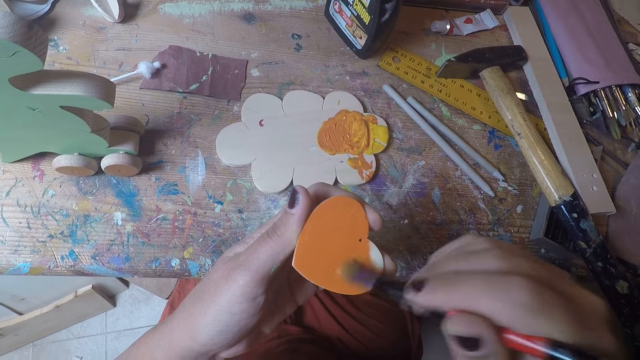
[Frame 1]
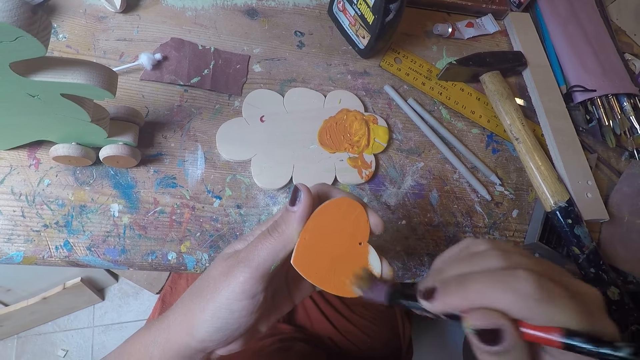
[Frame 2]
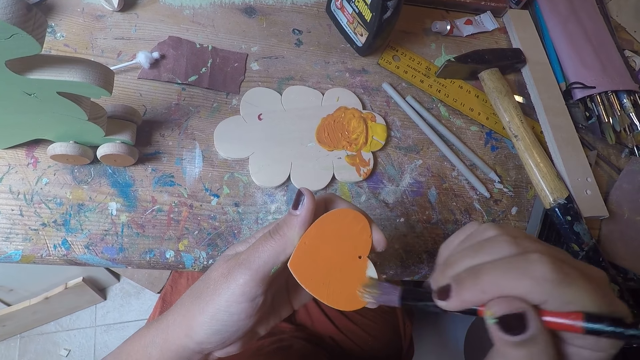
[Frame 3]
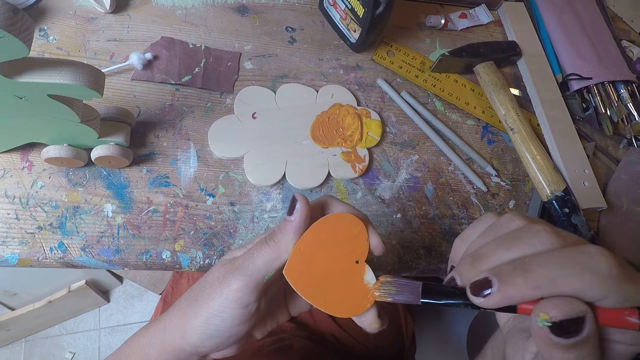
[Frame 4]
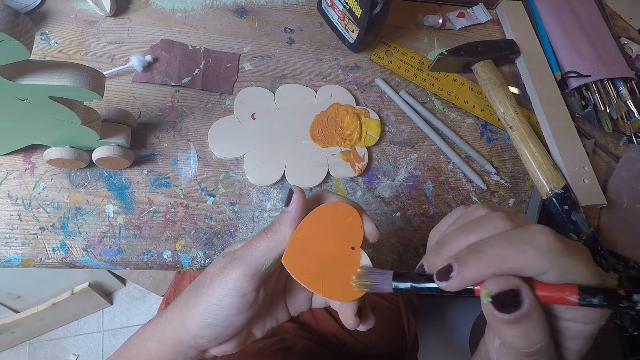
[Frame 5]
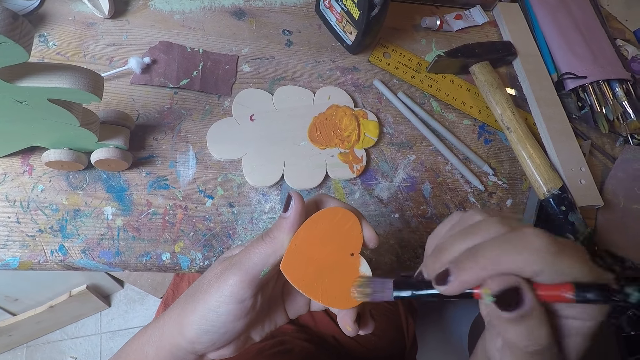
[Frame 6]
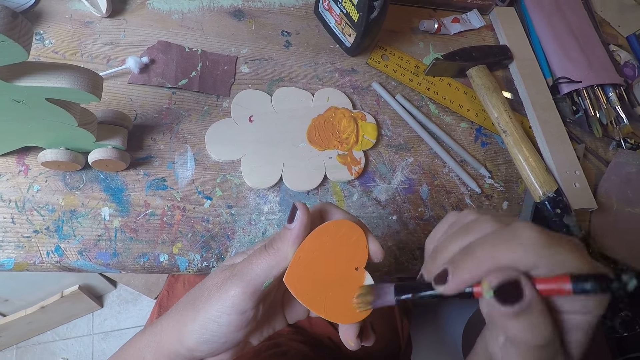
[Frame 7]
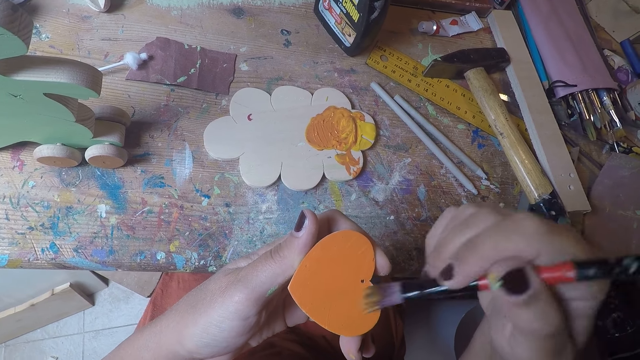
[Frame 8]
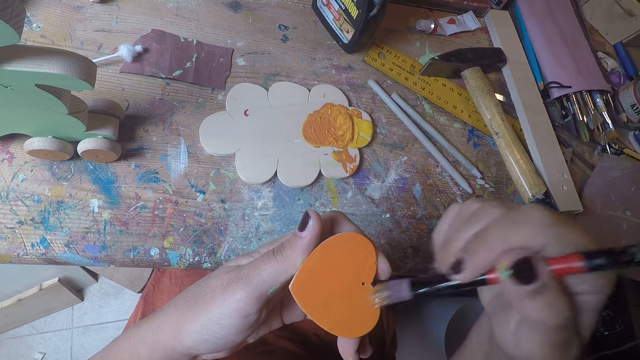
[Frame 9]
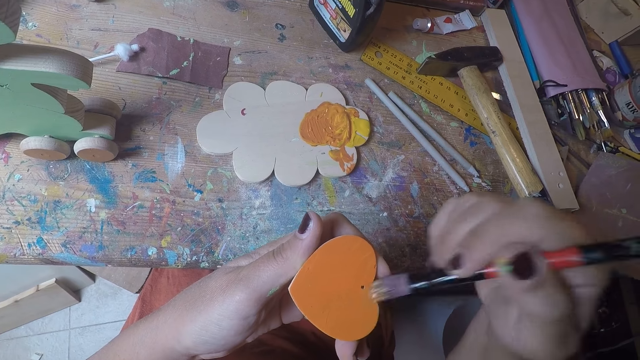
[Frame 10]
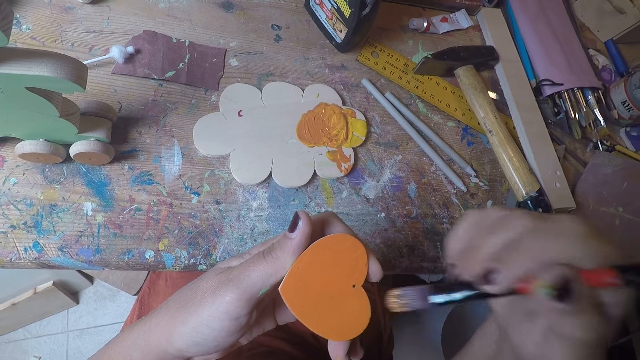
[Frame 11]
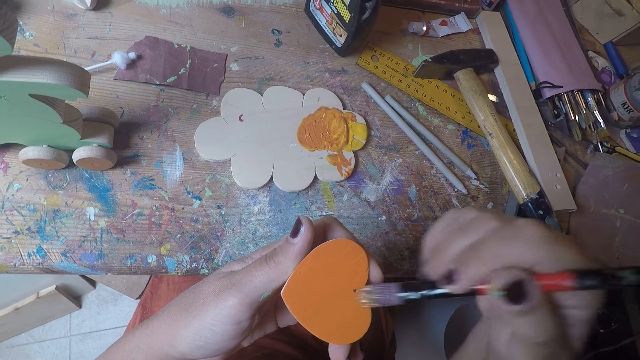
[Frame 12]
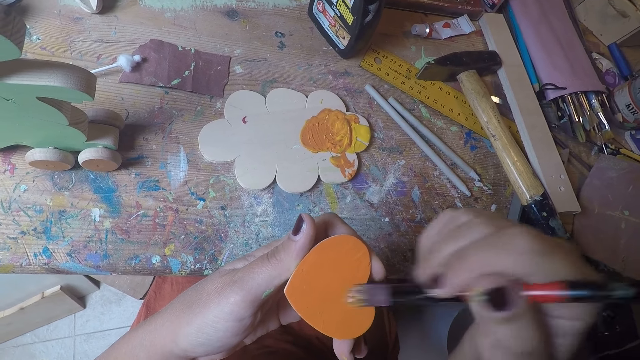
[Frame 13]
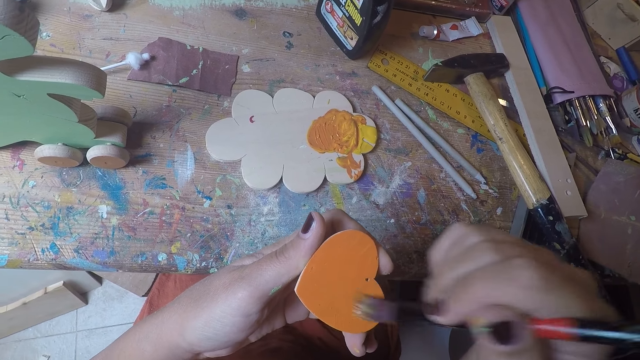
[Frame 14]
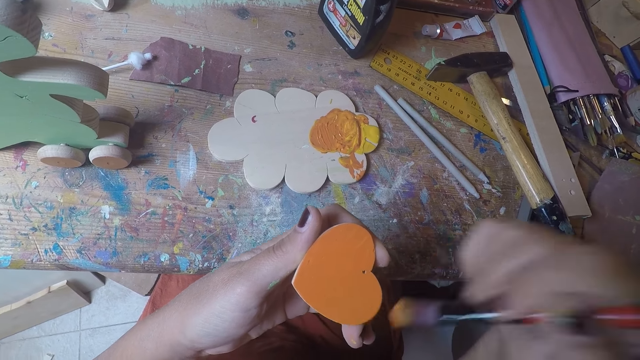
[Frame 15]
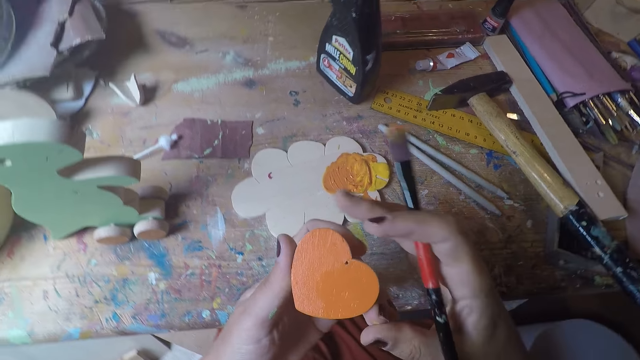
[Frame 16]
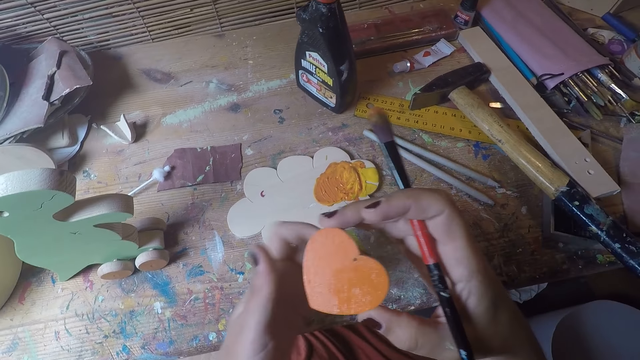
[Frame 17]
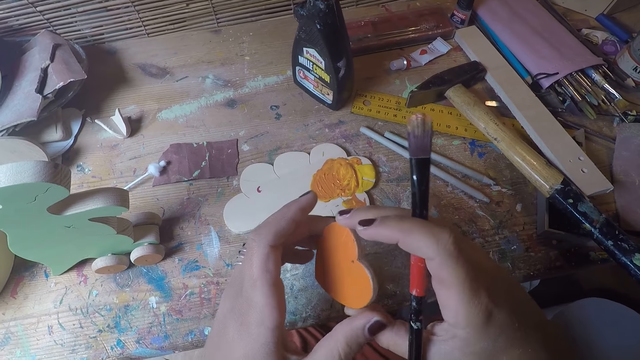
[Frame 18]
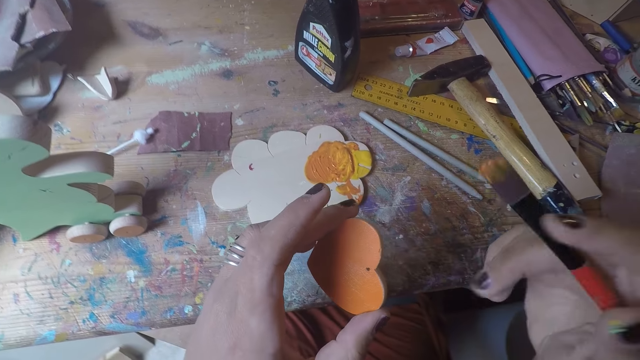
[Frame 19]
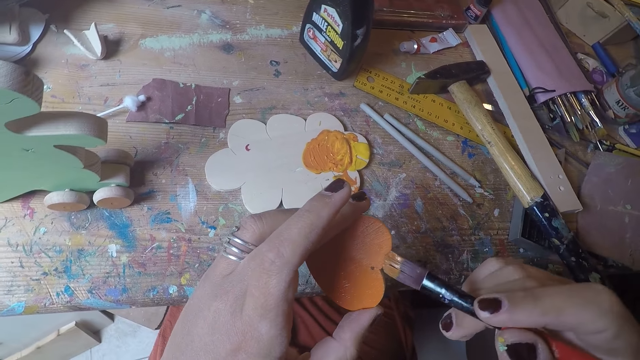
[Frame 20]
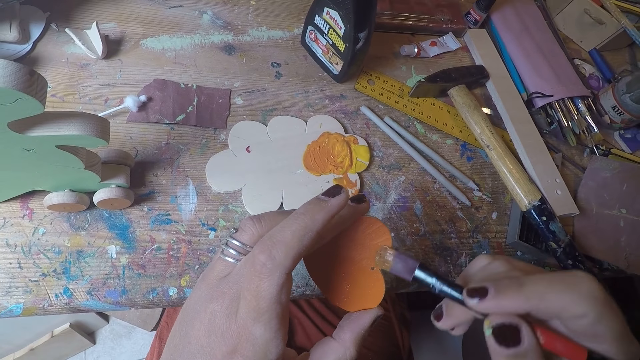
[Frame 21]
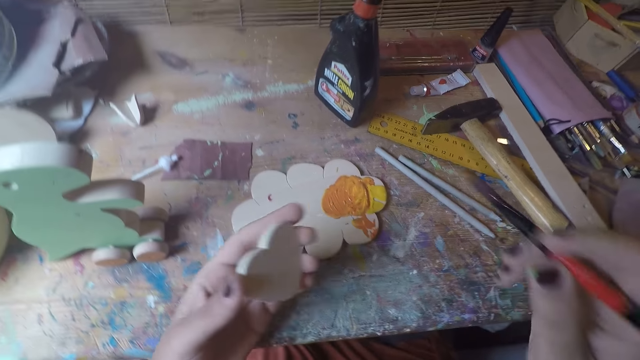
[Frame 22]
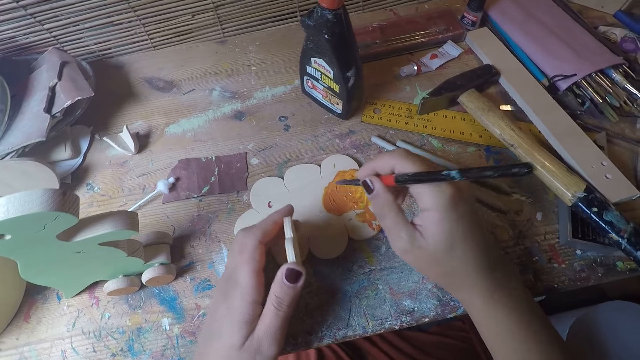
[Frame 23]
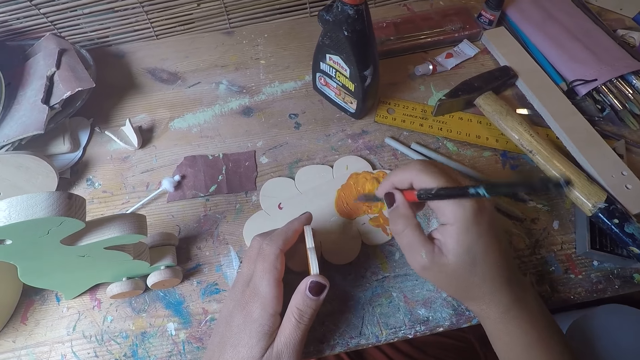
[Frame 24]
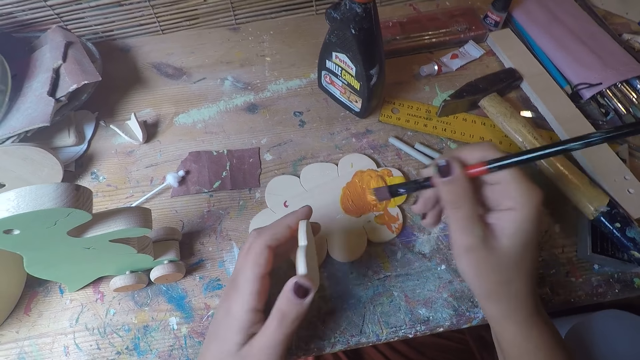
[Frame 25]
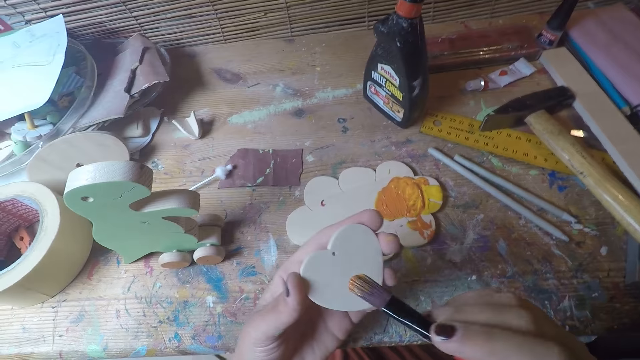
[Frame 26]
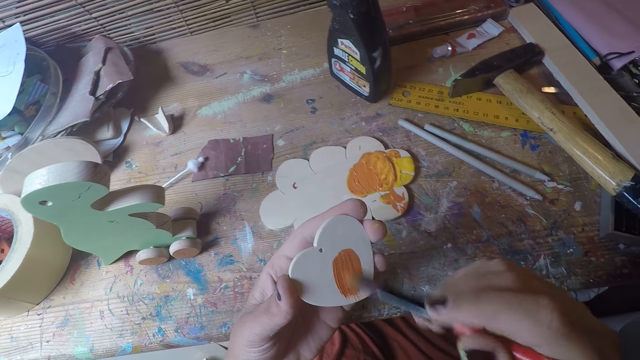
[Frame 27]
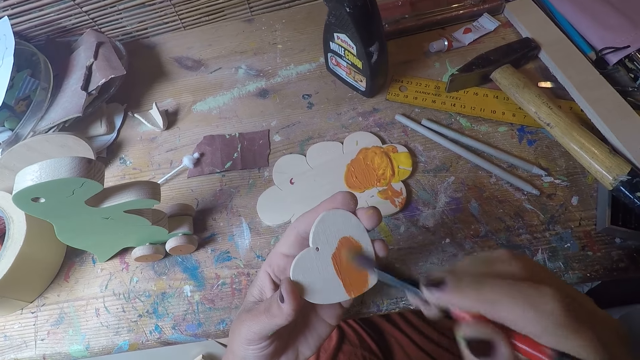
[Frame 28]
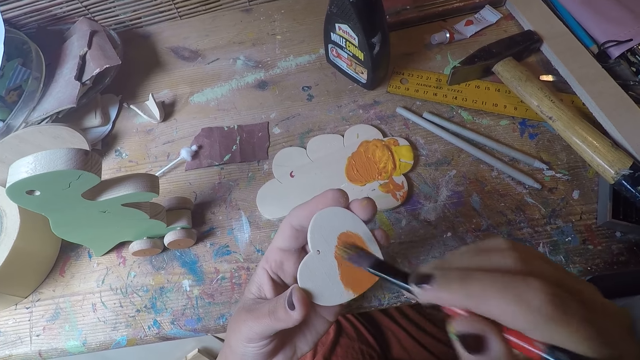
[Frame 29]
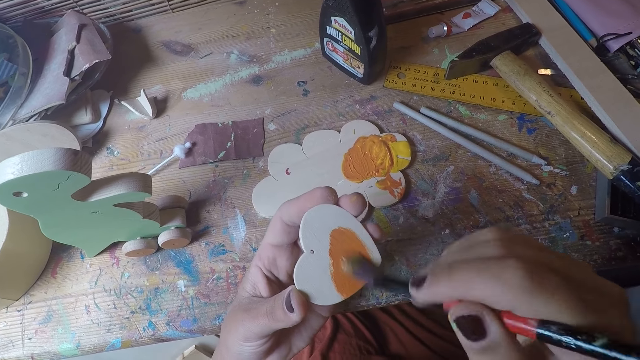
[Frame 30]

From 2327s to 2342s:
The camera wearer holds the wood with the left hand. They turn the wooden heart around. They paint the wood. They dip the brush into the paint. They paint the wooden heart.

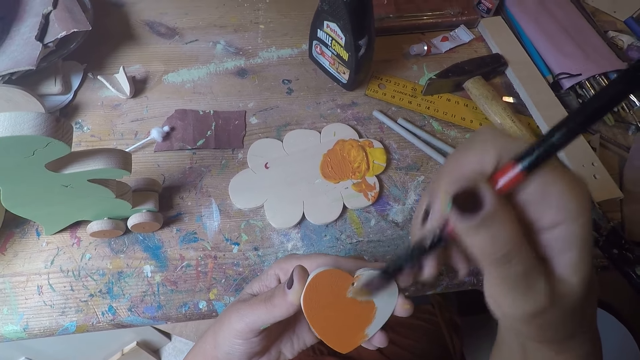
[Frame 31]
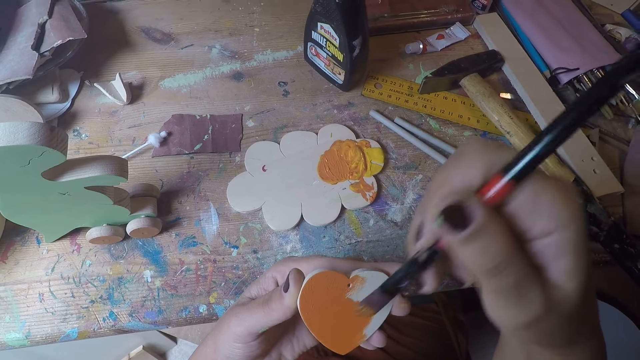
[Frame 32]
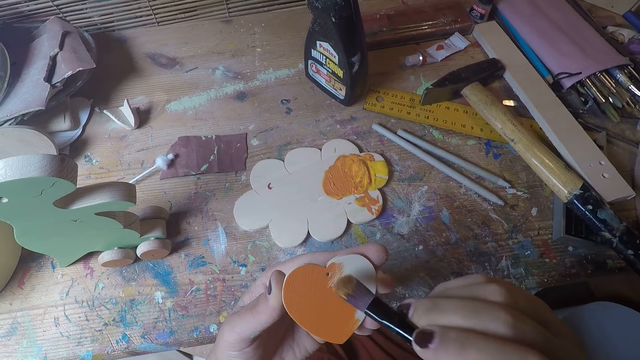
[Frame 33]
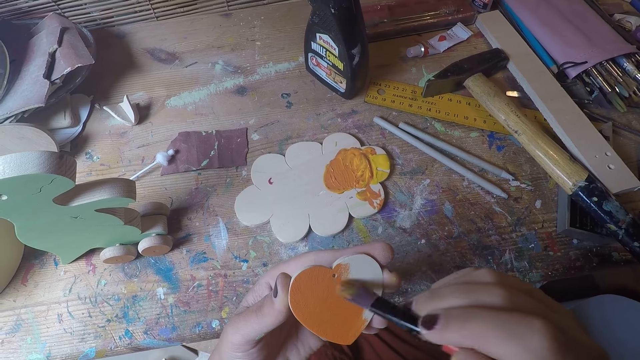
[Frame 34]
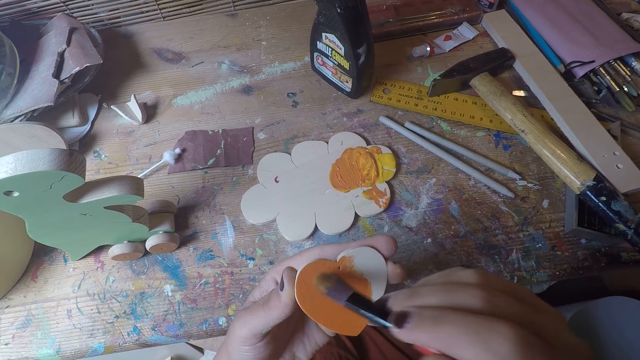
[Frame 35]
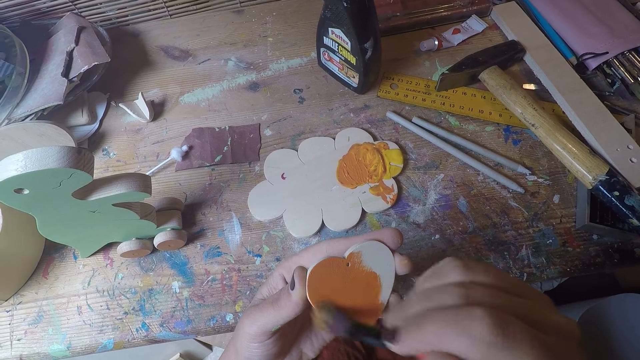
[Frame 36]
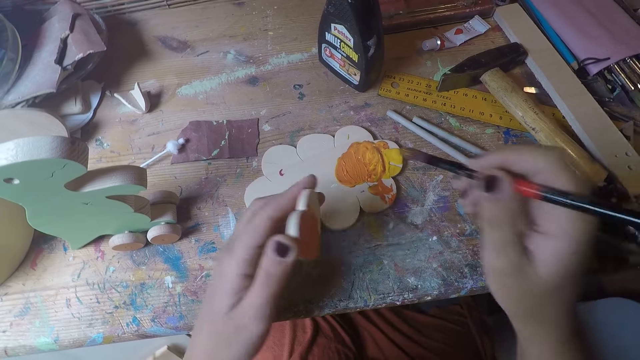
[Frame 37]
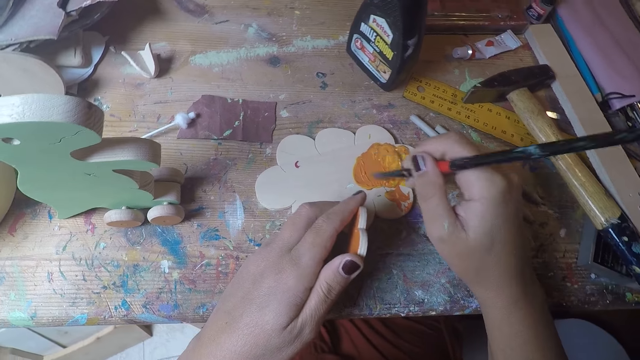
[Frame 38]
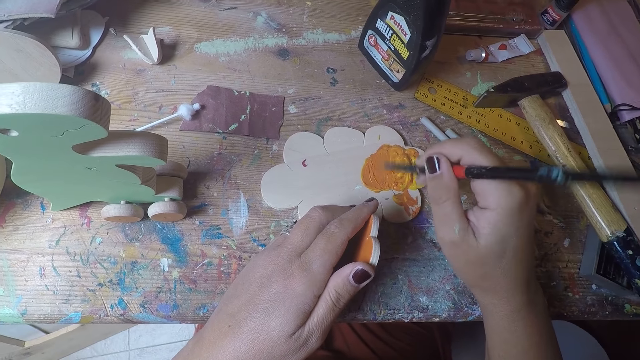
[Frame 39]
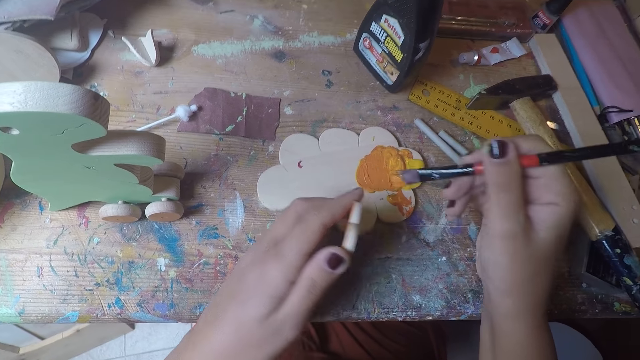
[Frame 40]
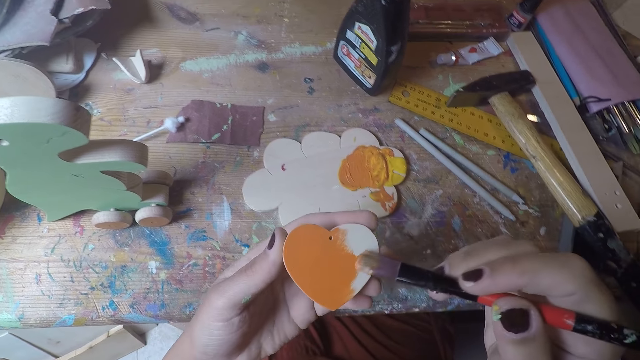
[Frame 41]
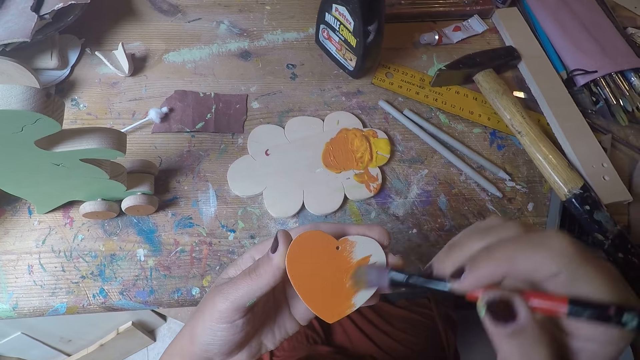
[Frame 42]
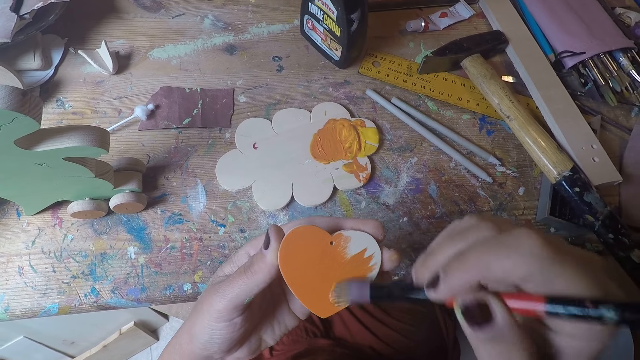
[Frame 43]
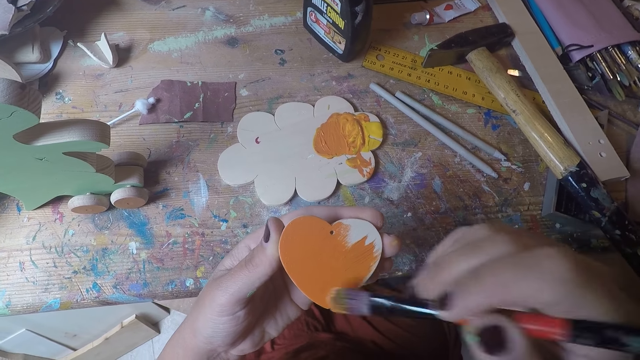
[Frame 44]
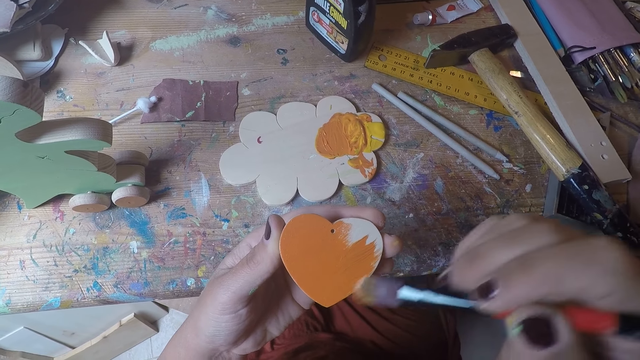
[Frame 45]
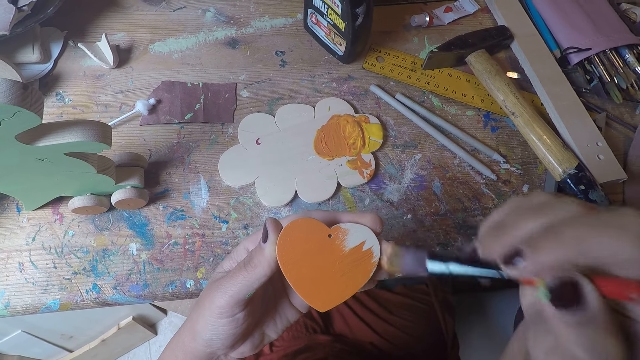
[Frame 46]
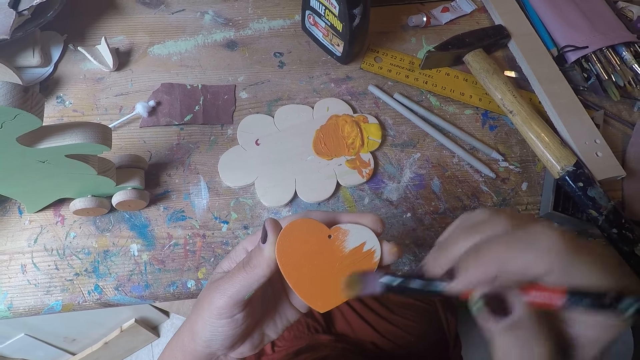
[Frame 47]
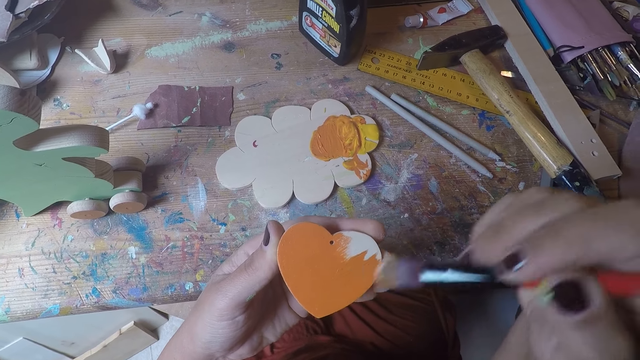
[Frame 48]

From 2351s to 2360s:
The camera wearer dips the brush into the paint. They paint the wooden heart.
